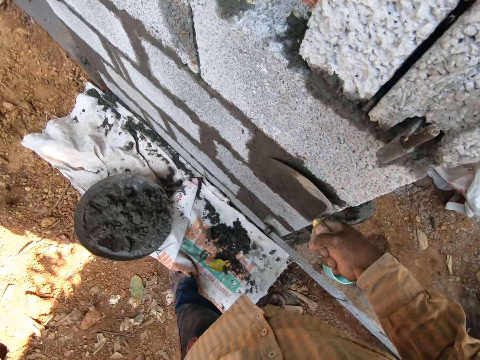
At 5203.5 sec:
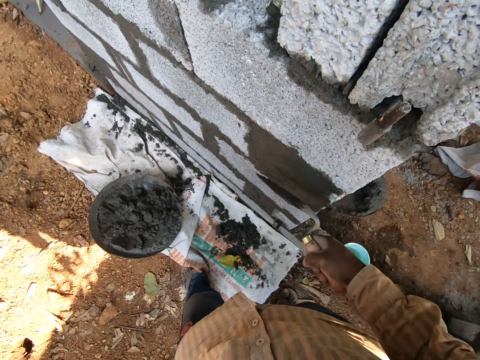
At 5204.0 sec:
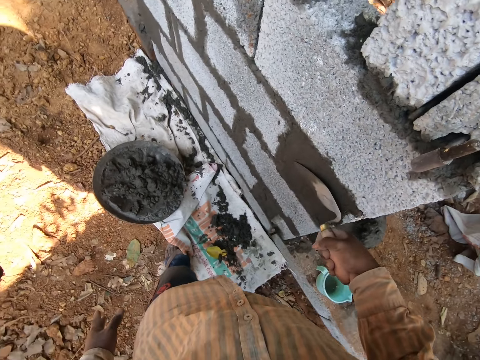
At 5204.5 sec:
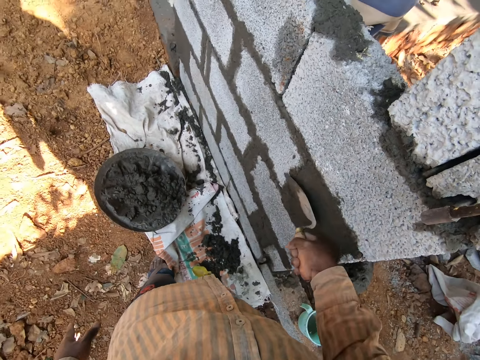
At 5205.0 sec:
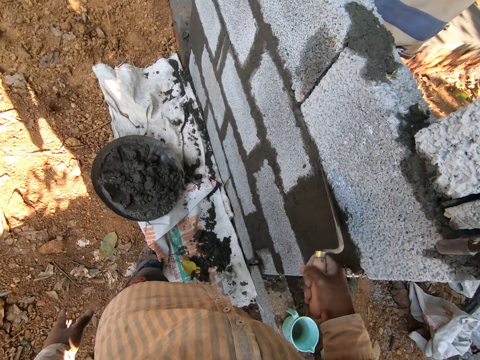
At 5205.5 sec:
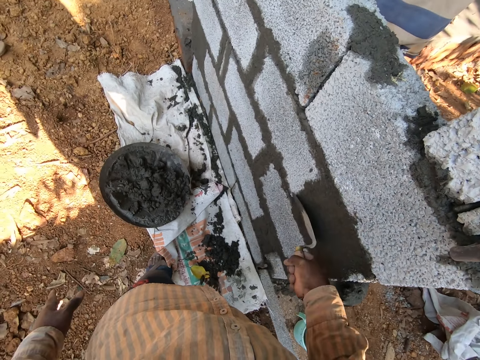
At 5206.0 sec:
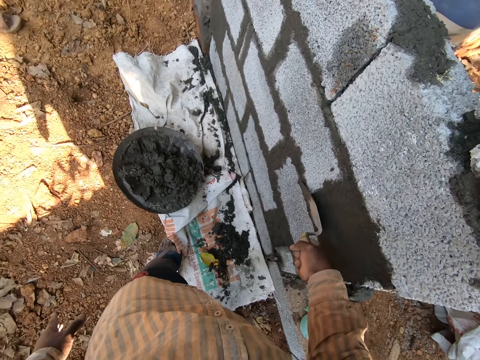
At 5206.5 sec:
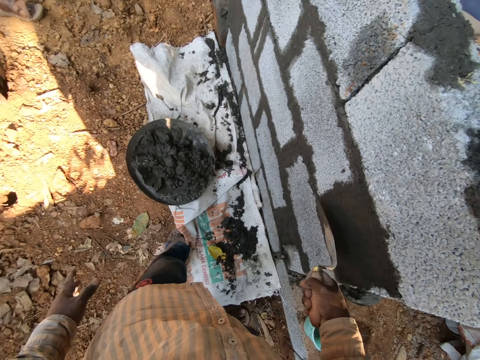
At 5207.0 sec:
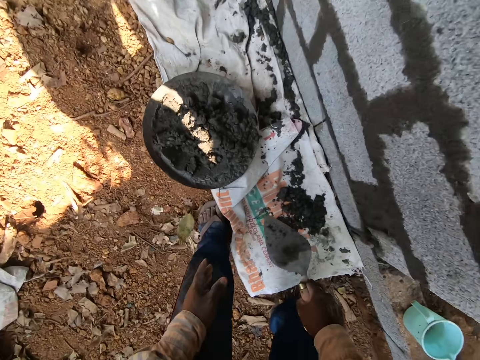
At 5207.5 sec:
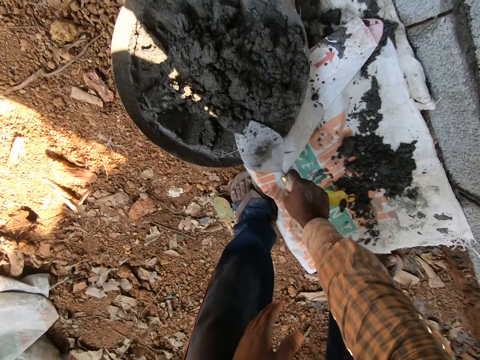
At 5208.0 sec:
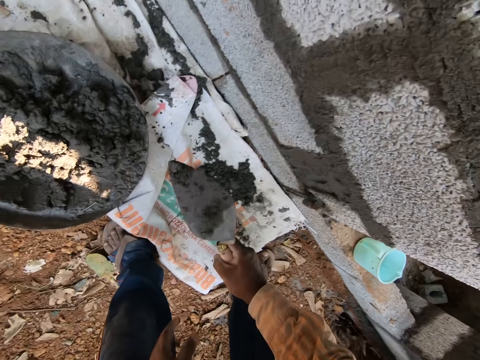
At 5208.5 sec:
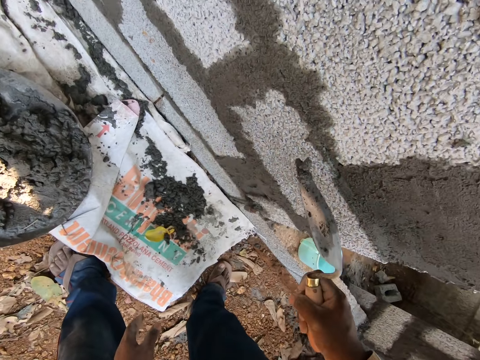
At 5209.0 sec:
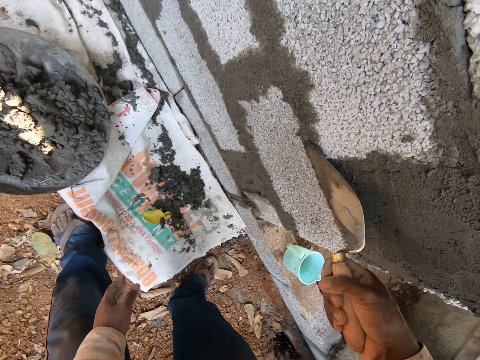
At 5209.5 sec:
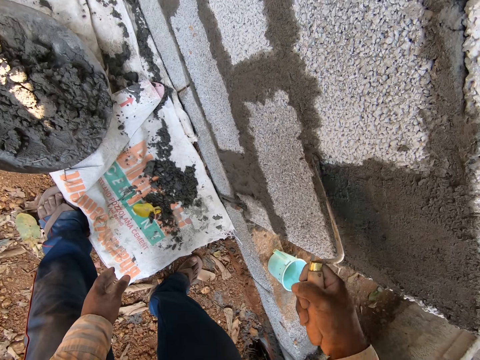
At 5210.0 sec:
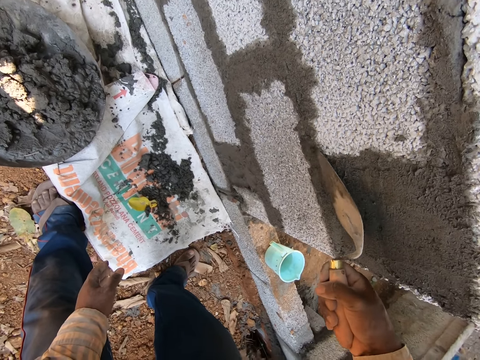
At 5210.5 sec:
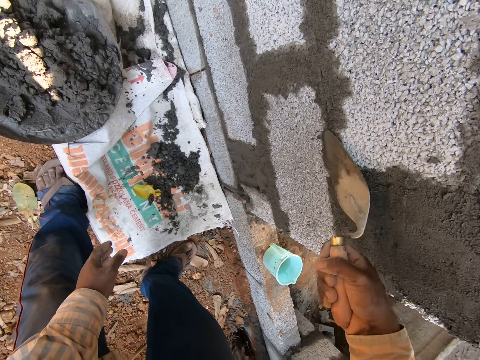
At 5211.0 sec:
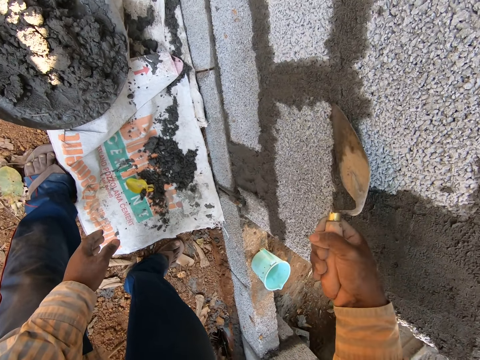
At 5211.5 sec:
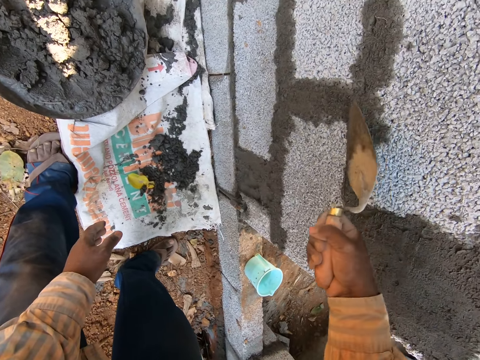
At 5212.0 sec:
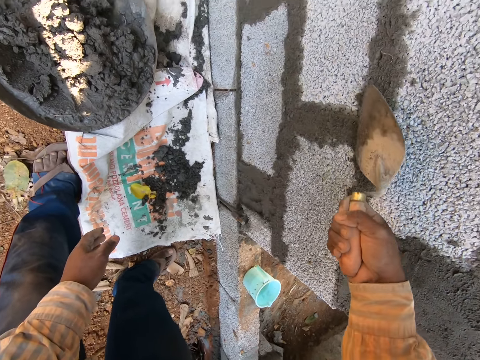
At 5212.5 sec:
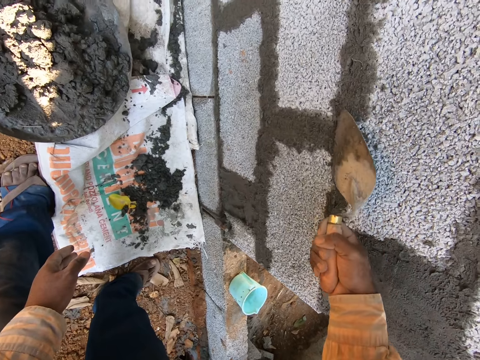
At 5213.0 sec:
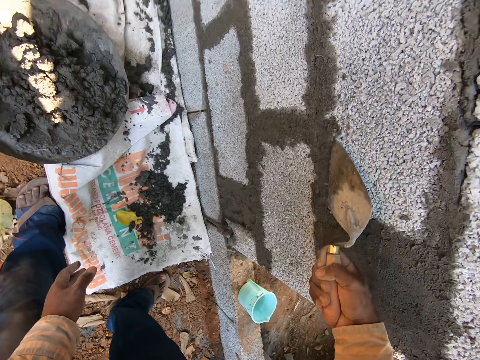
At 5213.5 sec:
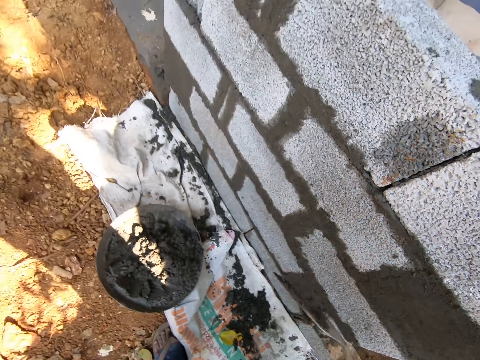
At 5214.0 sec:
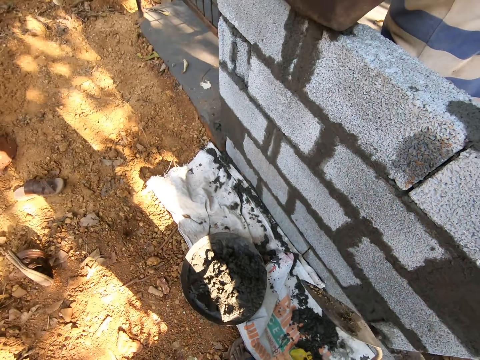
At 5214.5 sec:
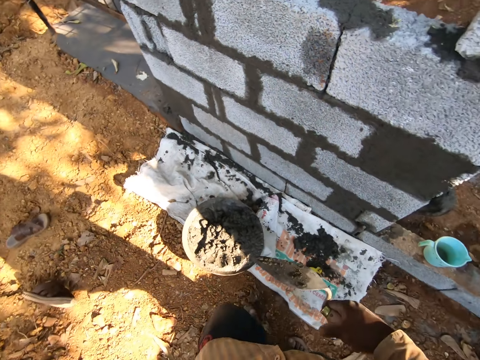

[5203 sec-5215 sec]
The camera wearer scoops some concrete from the pan of concrete on the floor with the trowel in his right hand. He plasters the stone wall with concrete with the trowel in his right hand.

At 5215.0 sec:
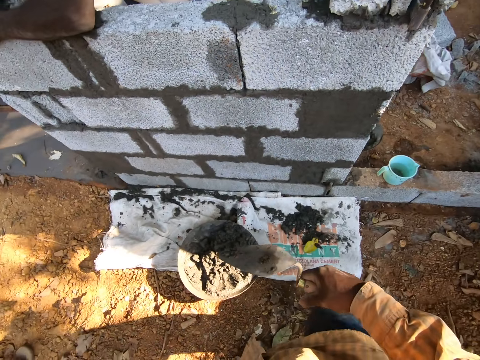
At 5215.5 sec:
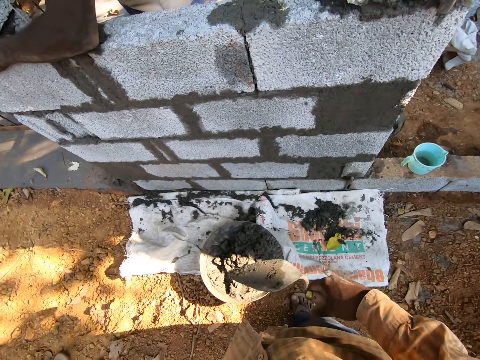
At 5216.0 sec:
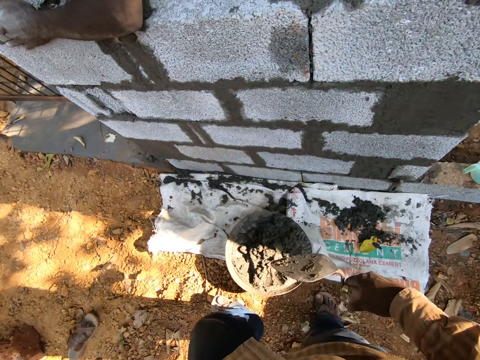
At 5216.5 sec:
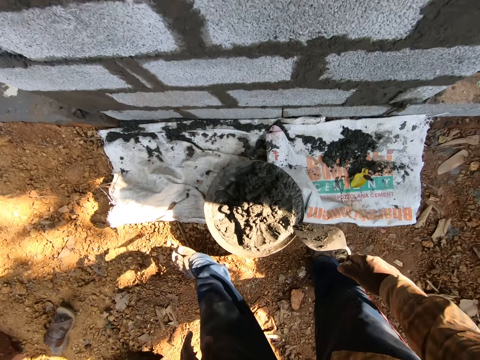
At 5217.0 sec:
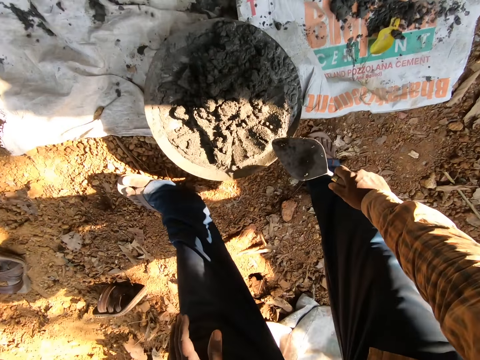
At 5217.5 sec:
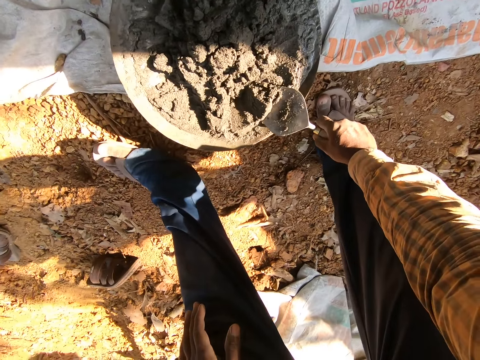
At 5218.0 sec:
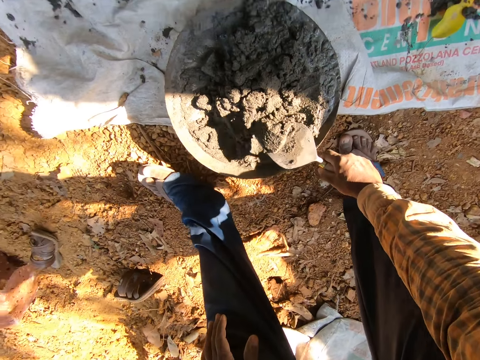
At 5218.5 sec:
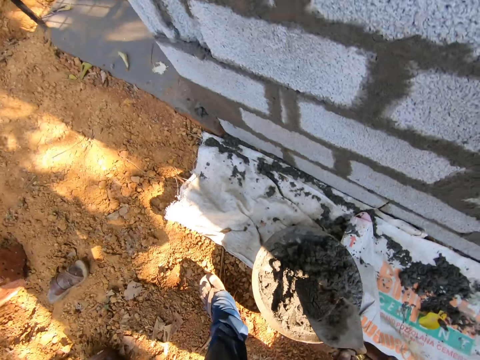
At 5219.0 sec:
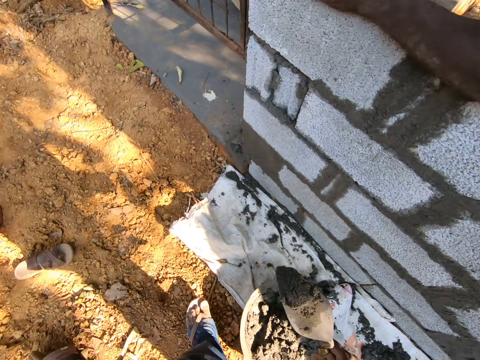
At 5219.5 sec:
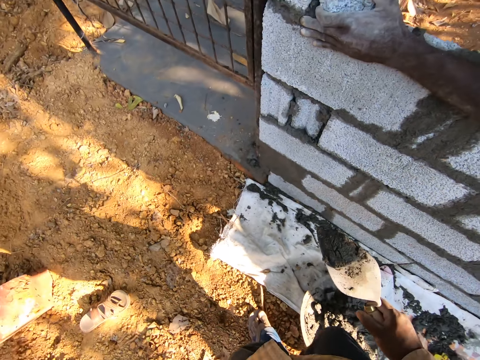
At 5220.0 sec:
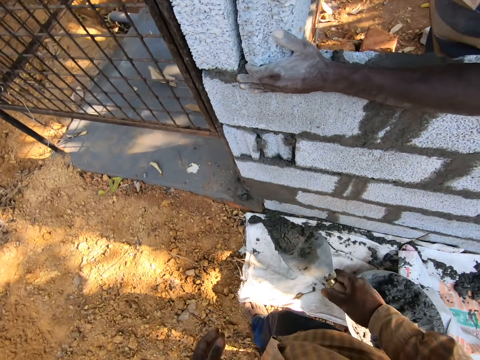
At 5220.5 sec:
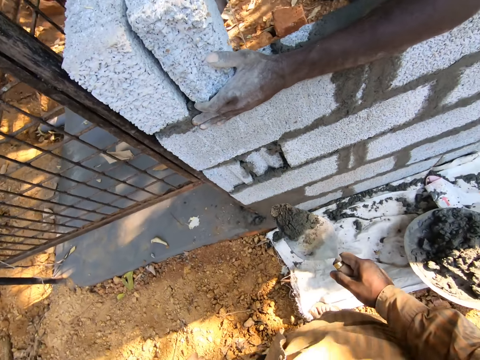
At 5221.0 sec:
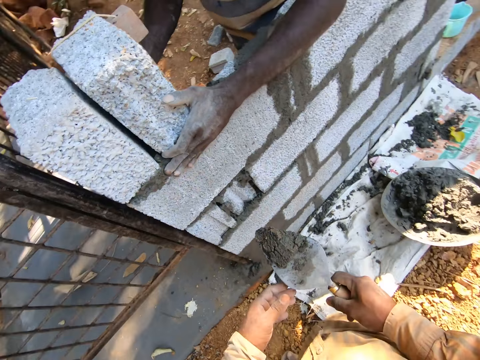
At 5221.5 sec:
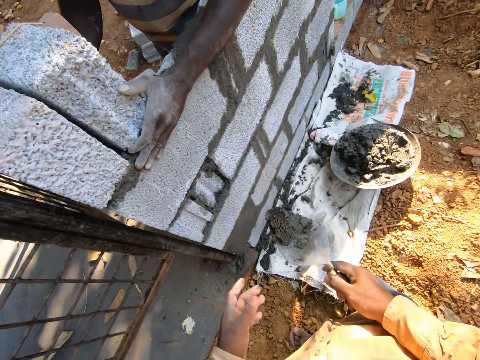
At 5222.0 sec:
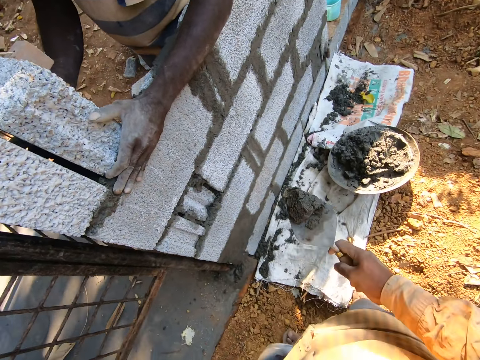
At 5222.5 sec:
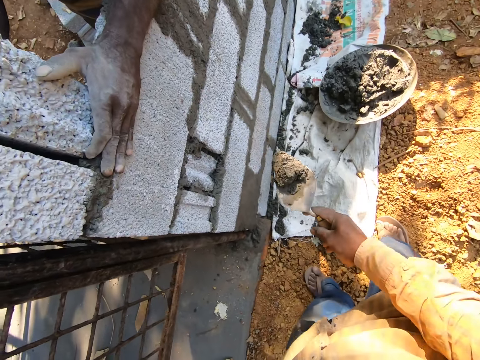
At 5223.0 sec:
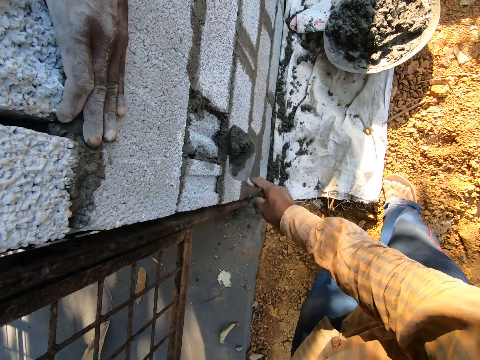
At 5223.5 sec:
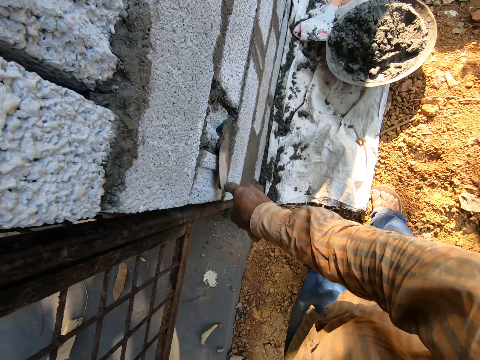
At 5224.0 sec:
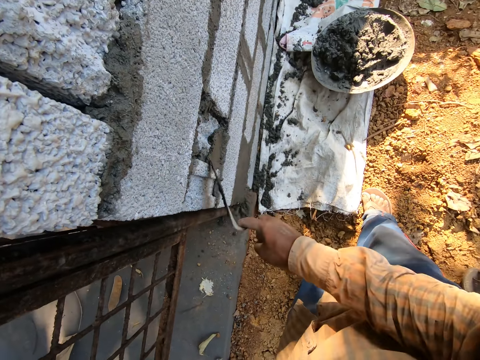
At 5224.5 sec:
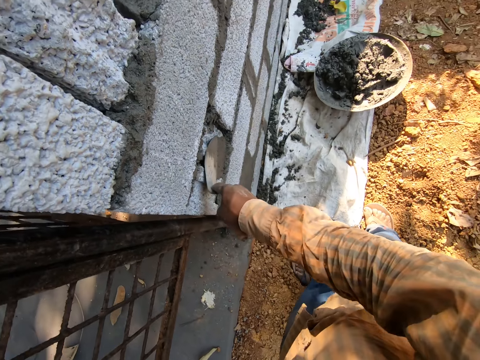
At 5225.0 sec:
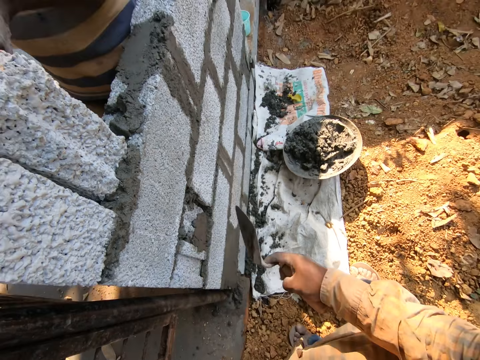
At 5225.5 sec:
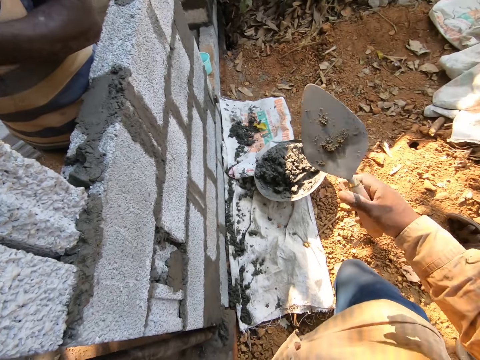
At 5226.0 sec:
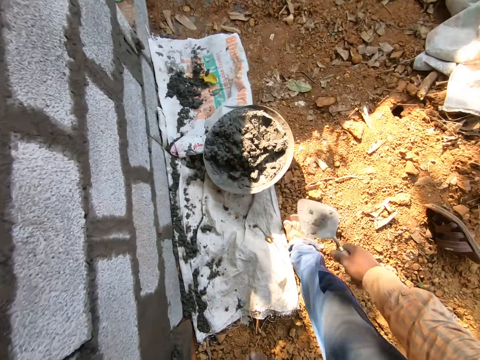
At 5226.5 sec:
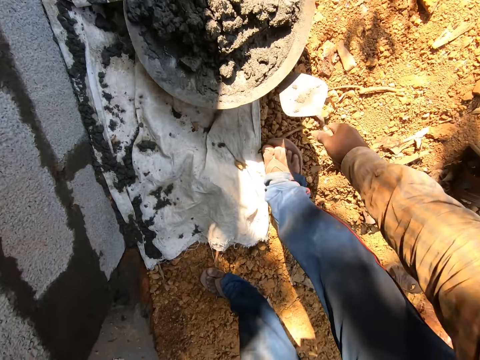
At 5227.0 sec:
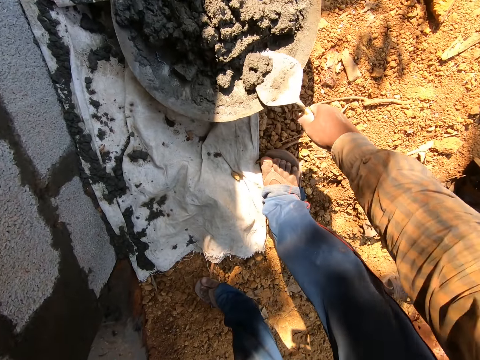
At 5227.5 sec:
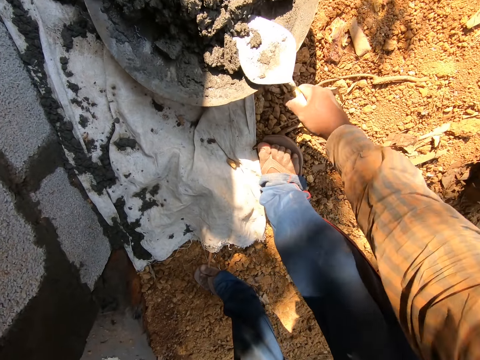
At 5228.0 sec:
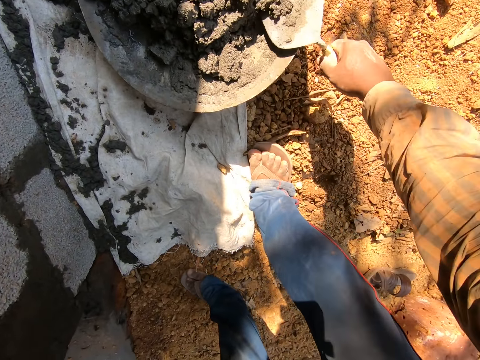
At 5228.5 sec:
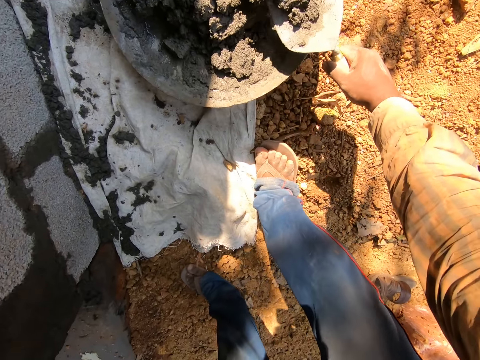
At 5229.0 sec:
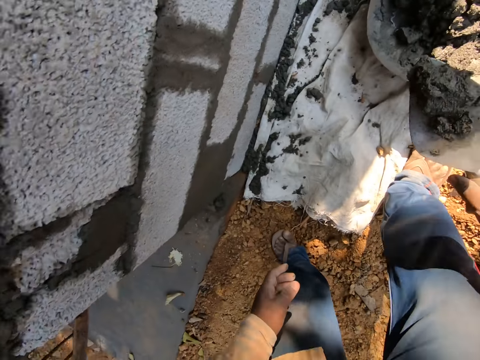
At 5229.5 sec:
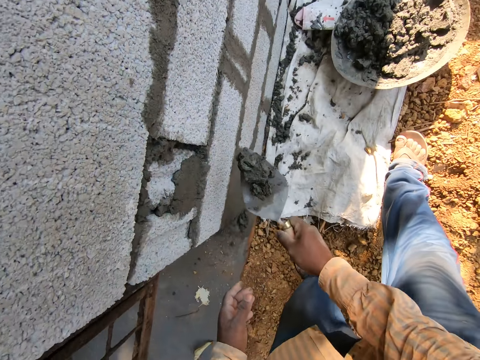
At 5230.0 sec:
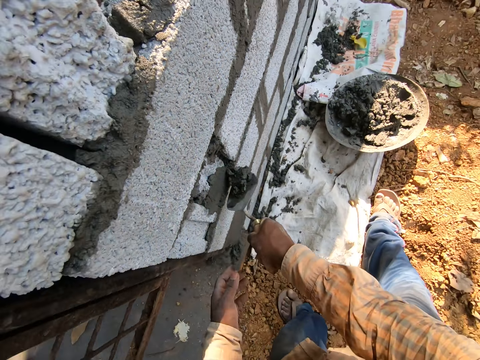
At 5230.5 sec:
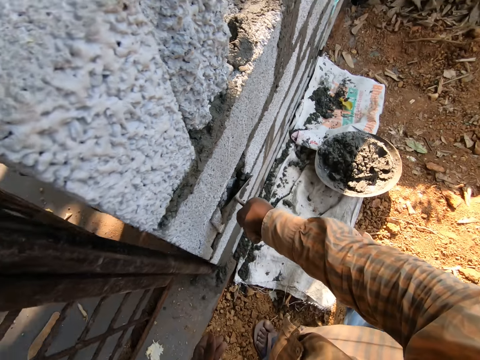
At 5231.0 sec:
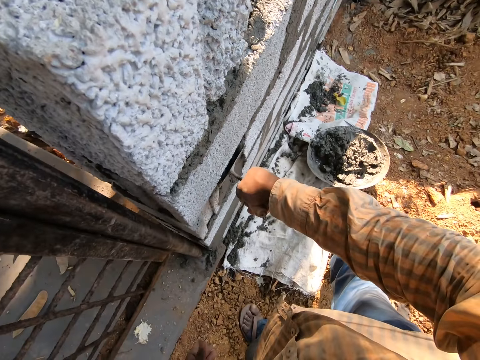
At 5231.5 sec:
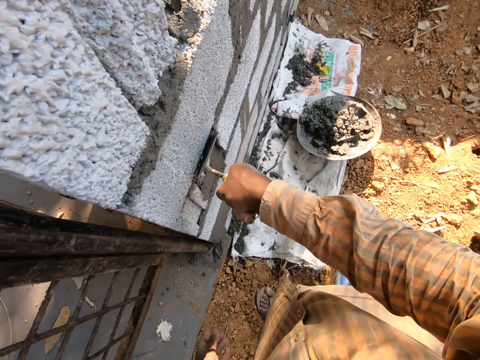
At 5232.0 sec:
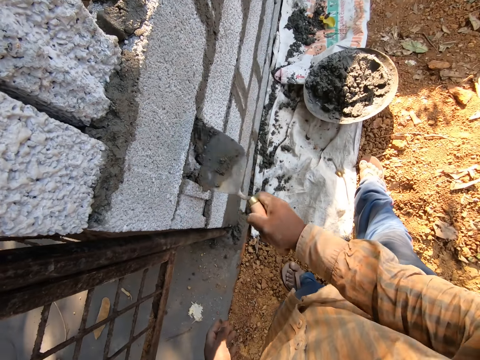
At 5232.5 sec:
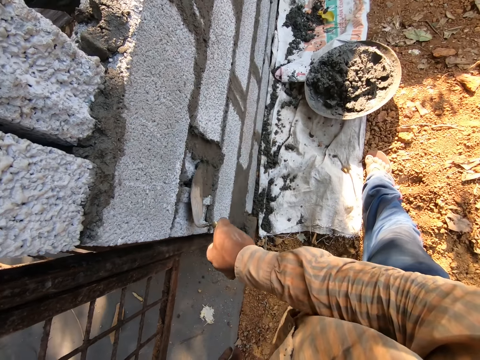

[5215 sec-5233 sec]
The camera wearer scoops some concrete from the pan of concrete on the floor with the trowel in his right hand. He plasters the stone wall with concrete with the trowel in his right hand. He scoops some concrete from the pan of concrete on the floor with the trowel in his right hand. He plasters the wall with concrete with the trowel in his right hand.
